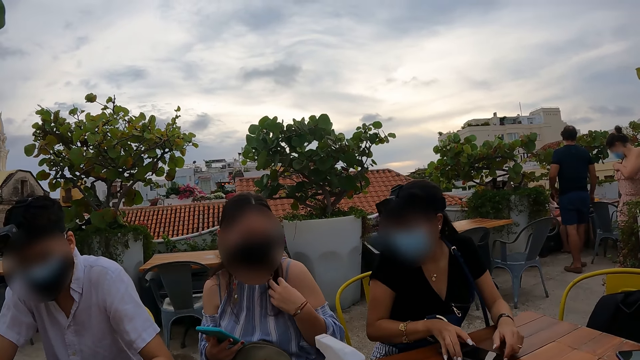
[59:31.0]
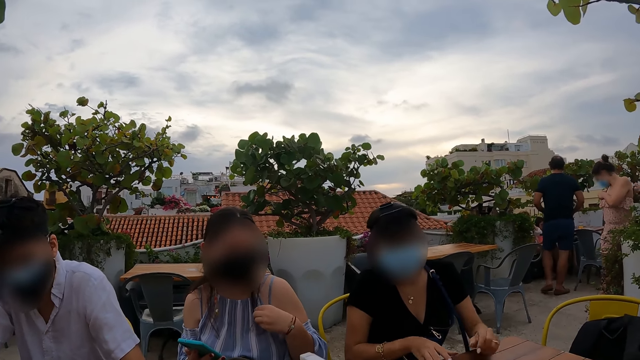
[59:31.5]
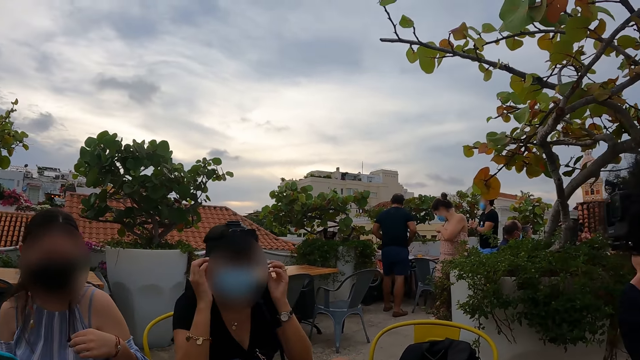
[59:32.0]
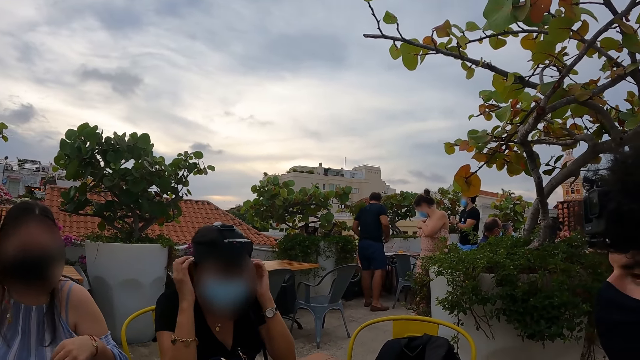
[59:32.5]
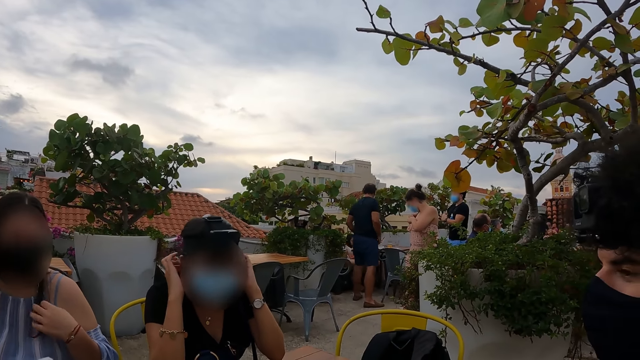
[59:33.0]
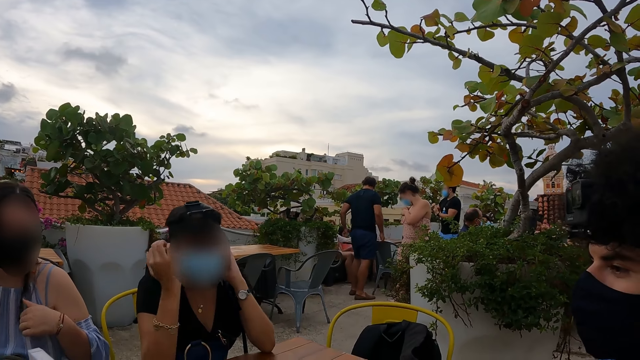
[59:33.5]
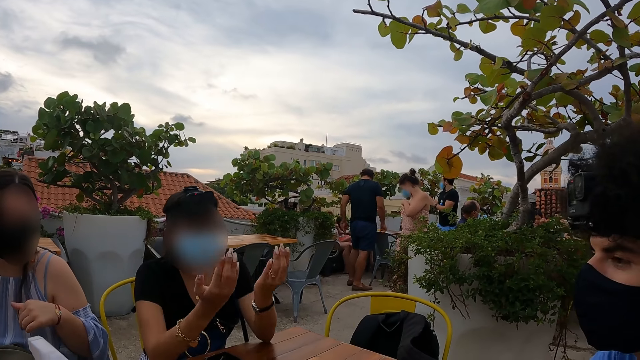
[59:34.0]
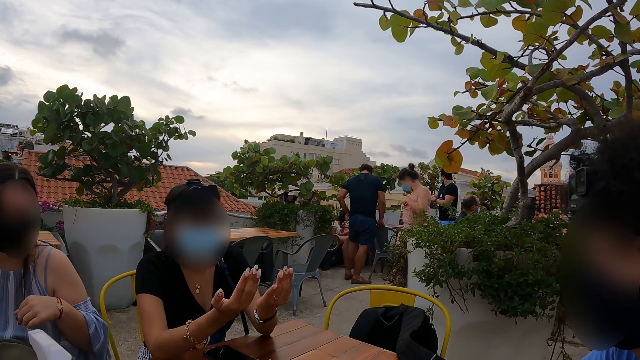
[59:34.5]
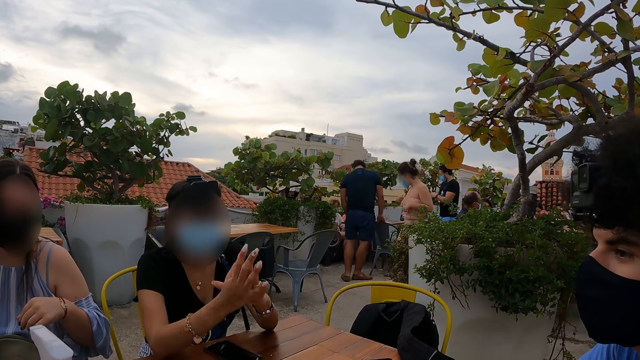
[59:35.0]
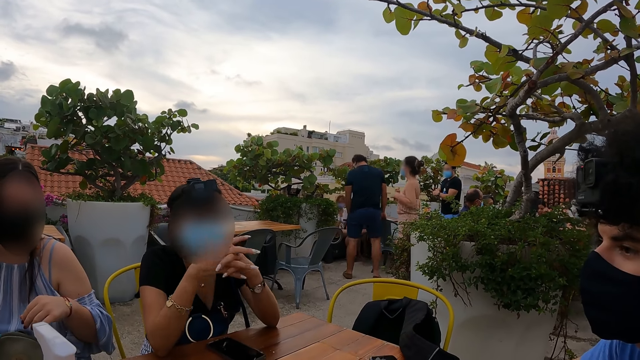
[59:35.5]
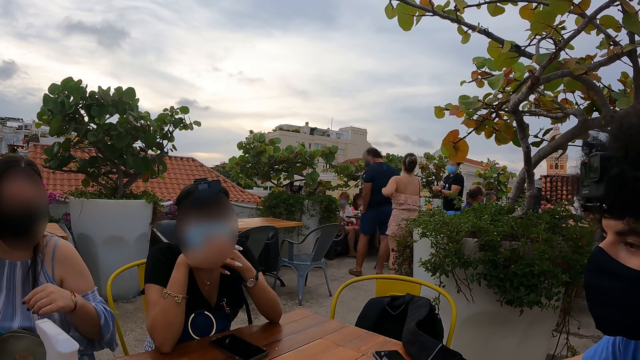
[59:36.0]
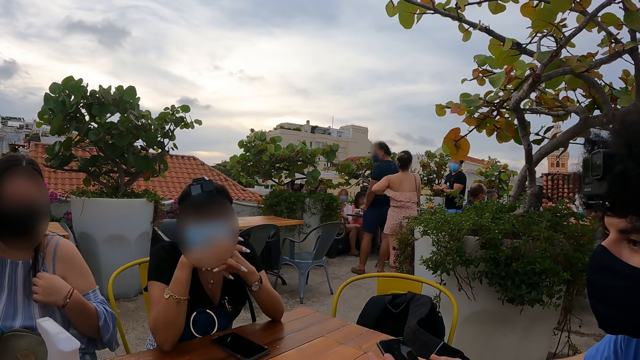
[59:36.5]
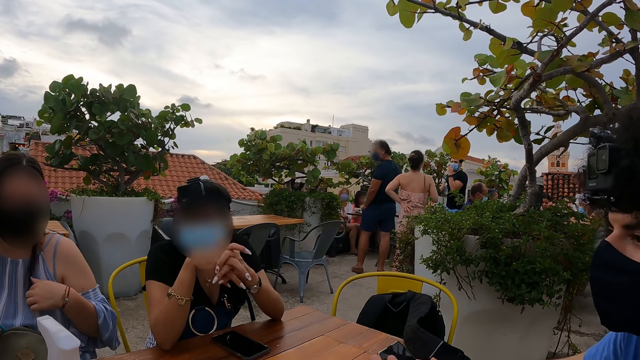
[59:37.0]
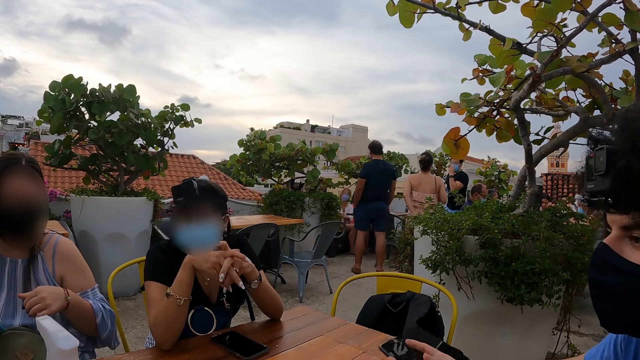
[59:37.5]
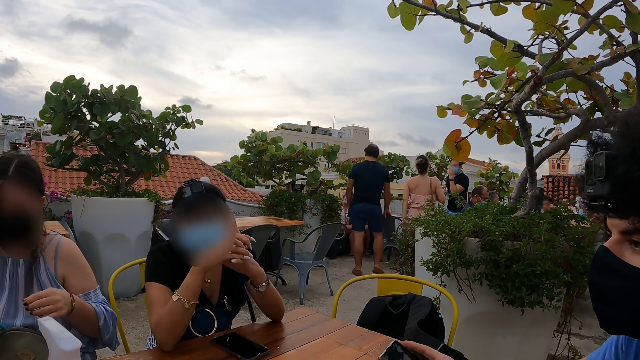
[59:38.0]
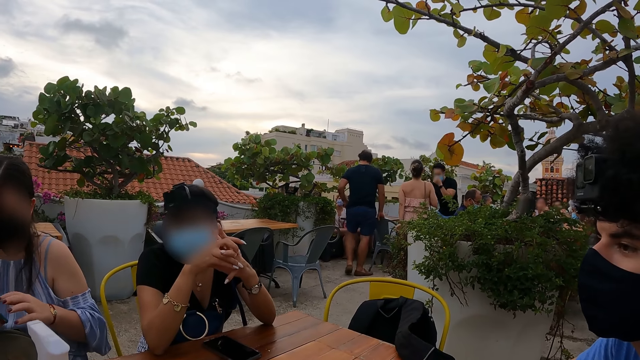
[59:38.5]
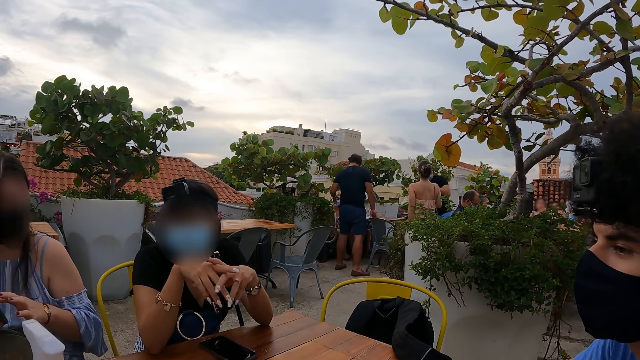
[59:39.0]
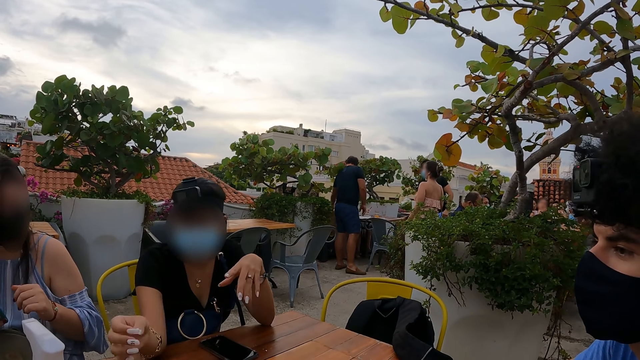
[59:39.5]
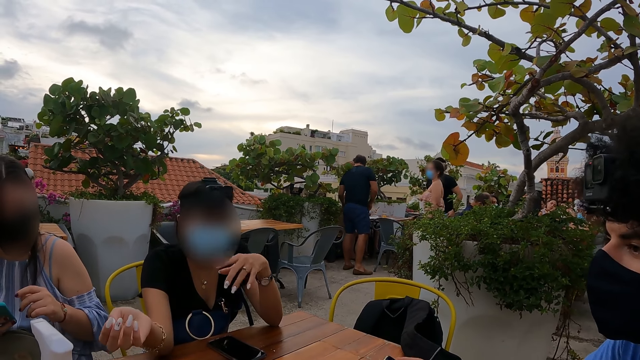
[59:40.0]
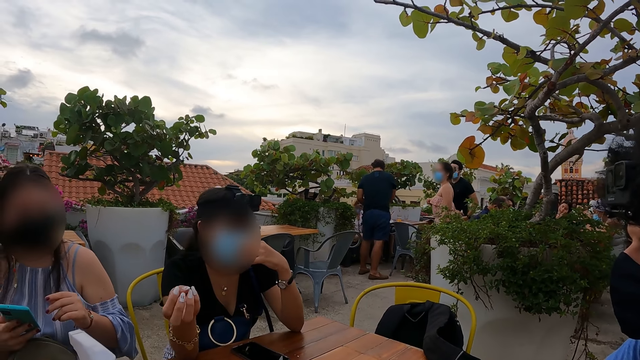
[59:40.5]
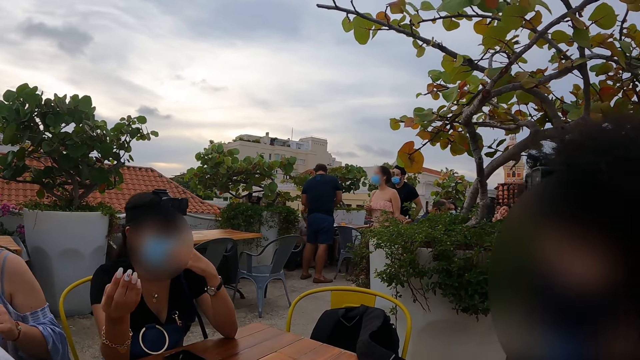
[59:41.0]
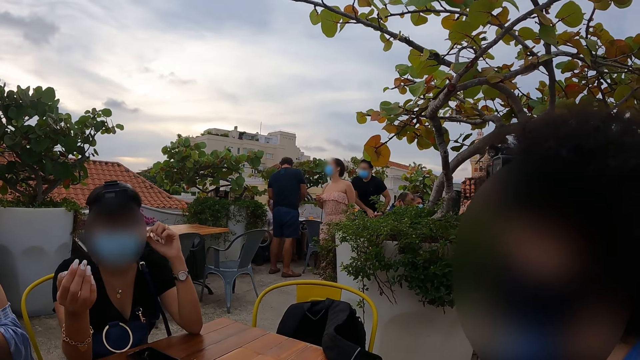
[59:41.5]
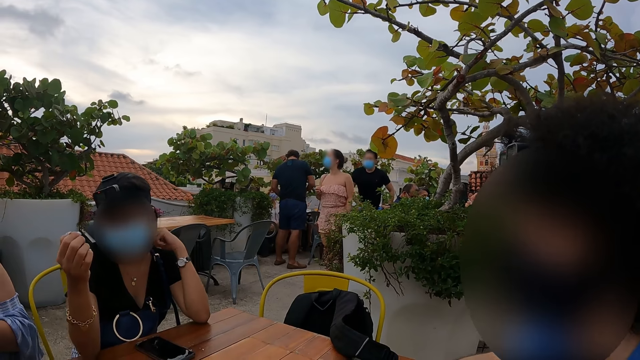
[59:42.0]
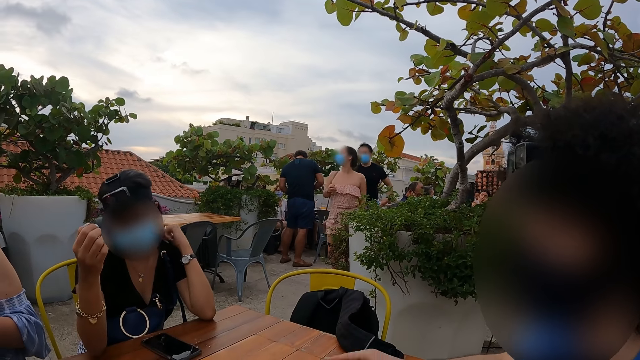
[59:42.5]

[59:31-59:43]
The camera wearer looks around.

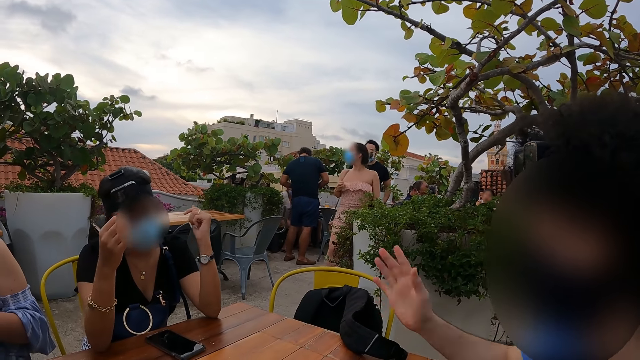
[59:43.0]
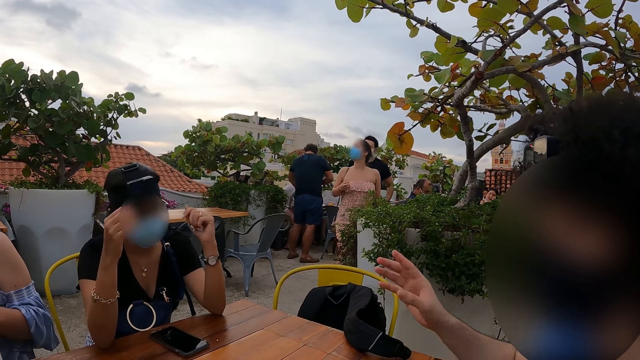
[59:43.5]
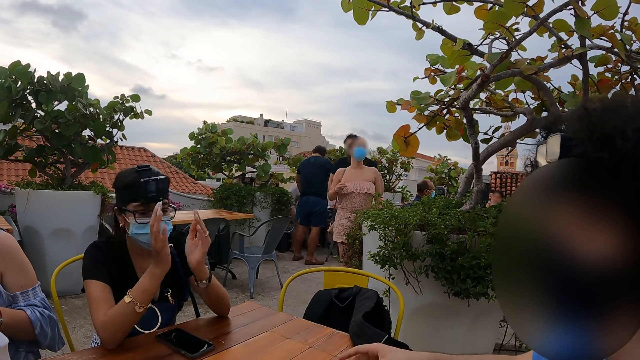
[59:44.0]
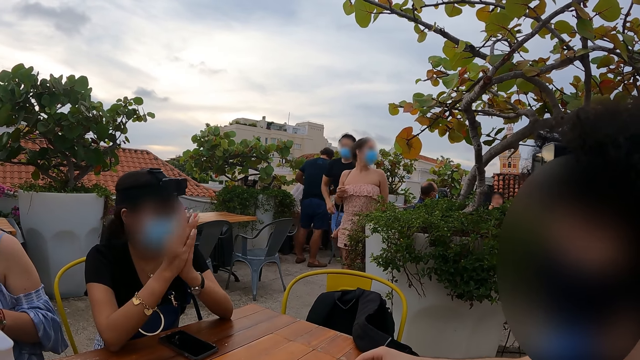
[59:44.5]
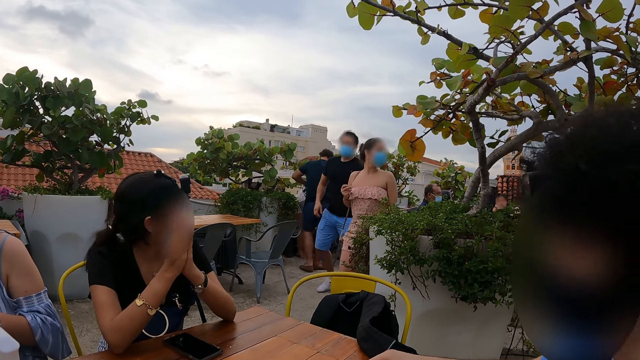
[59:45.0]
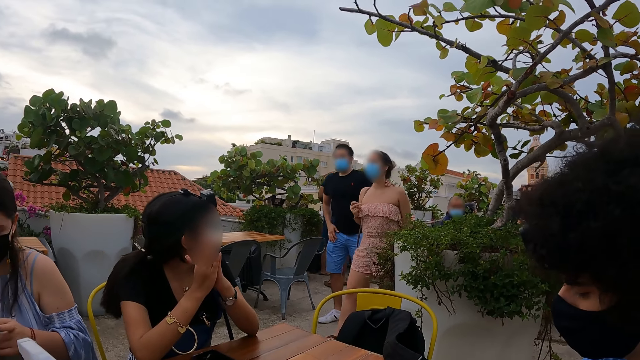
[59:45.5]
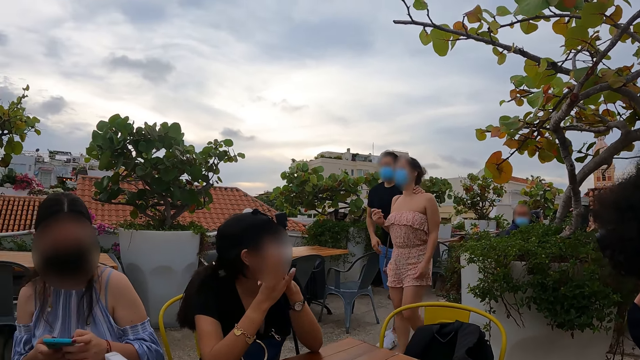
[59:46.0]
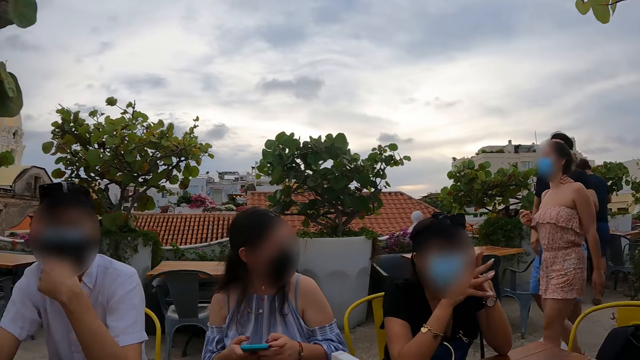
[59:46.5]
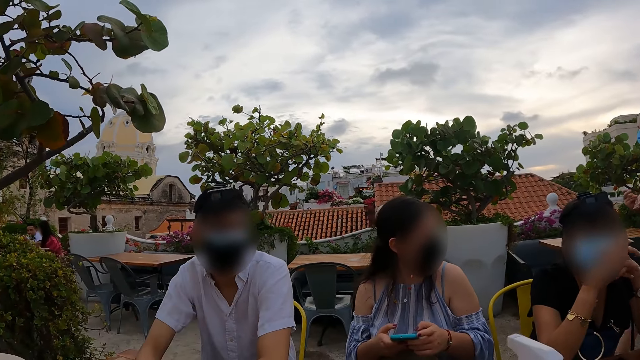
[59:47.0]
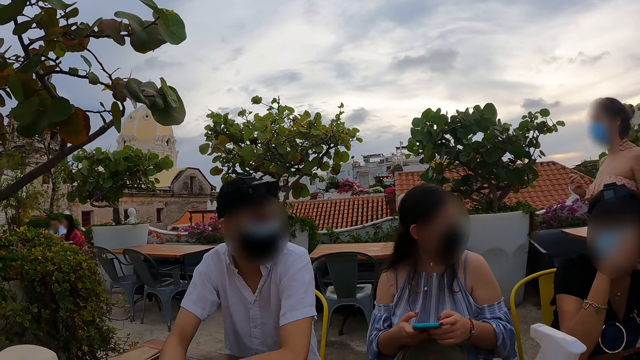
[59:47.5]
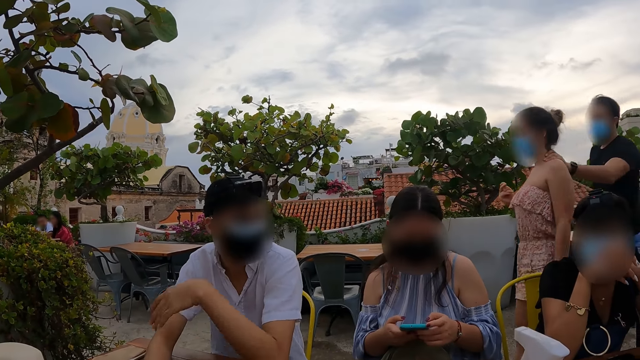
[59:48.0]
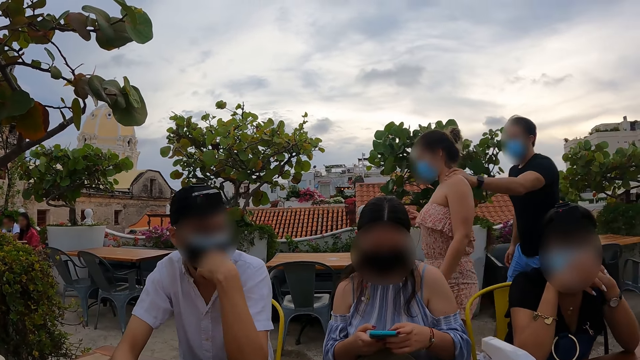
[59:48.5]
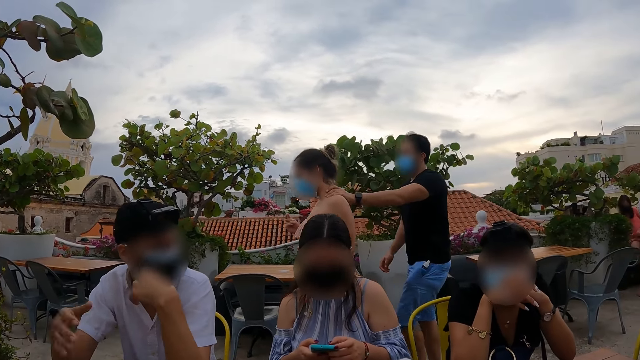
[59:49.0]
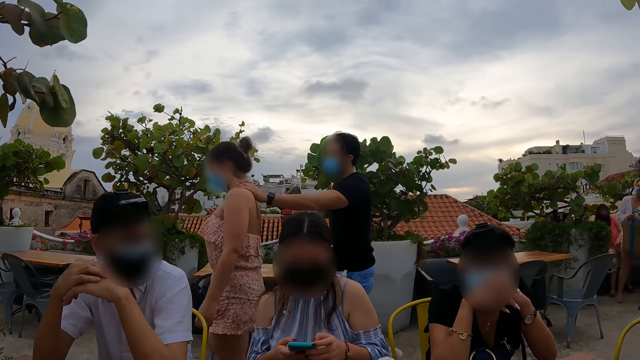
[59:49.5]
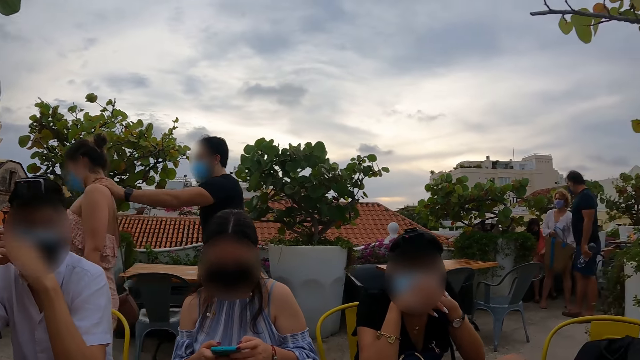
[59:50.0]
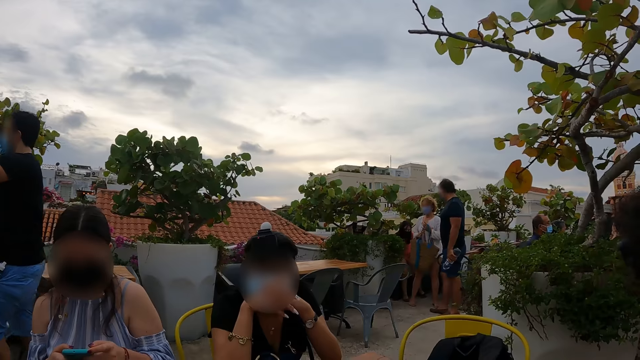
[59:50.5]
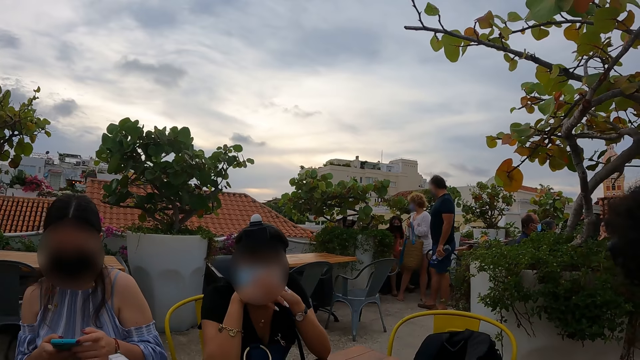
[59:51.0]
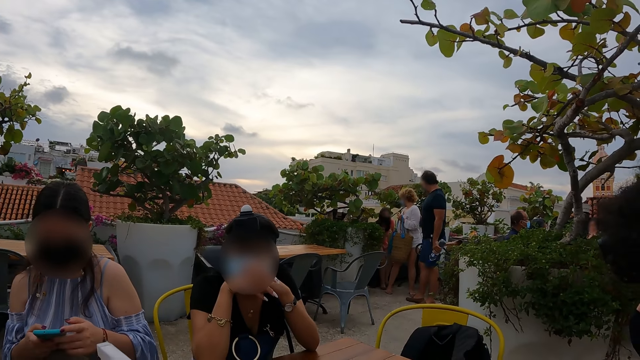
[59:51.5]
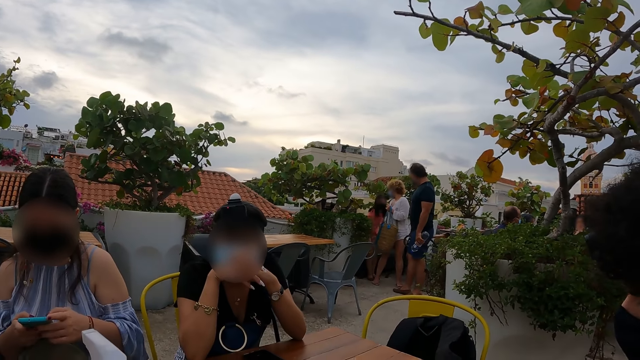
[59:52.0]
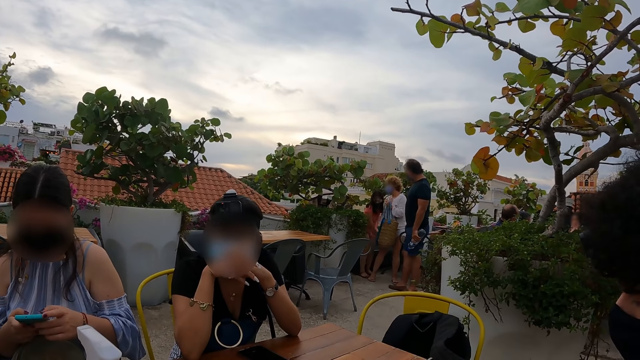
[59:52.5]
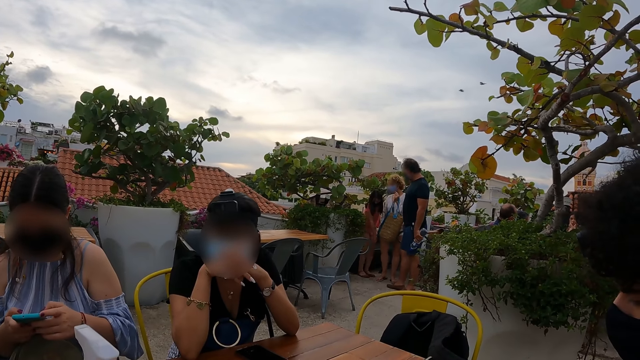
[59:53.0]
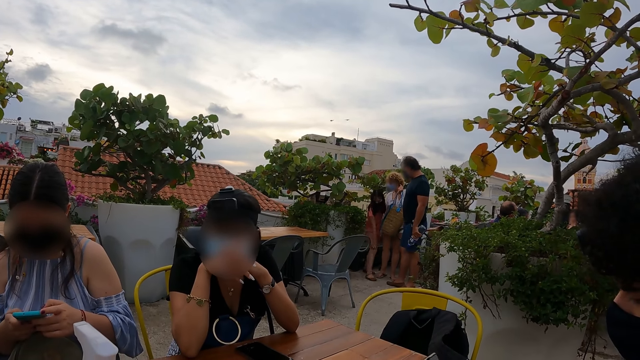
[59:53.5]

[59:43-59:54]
The camera wearer interacts with people.
